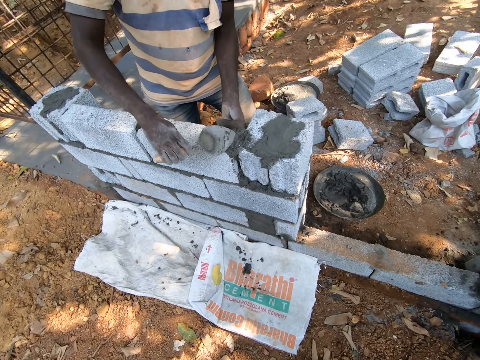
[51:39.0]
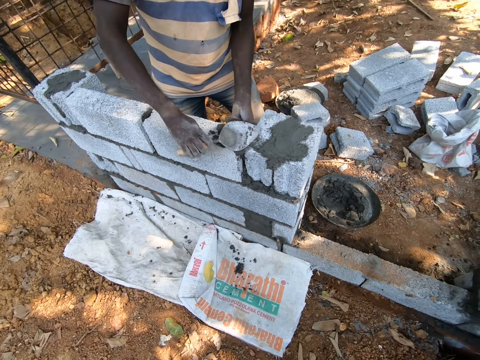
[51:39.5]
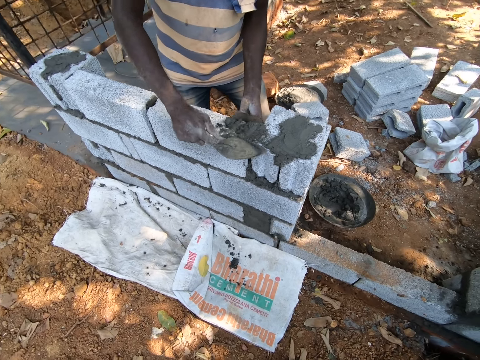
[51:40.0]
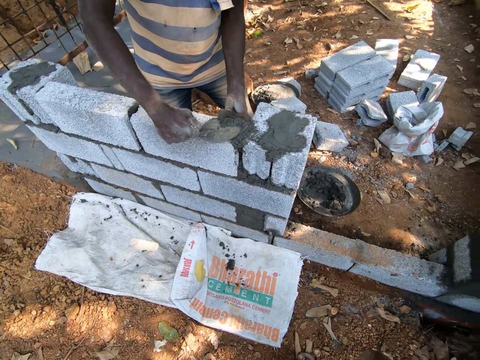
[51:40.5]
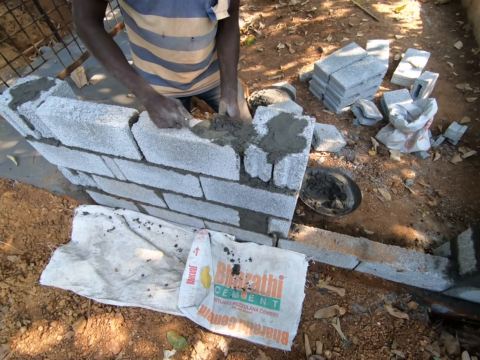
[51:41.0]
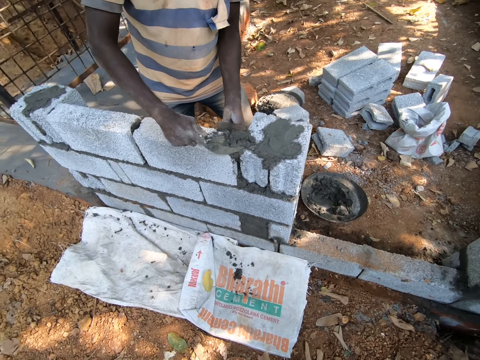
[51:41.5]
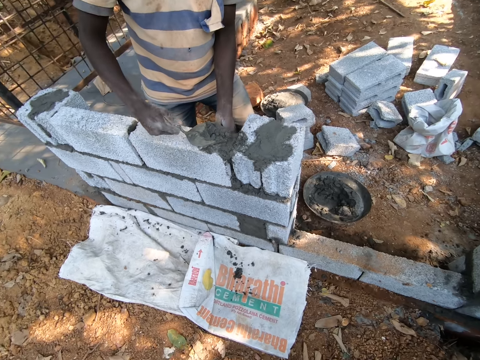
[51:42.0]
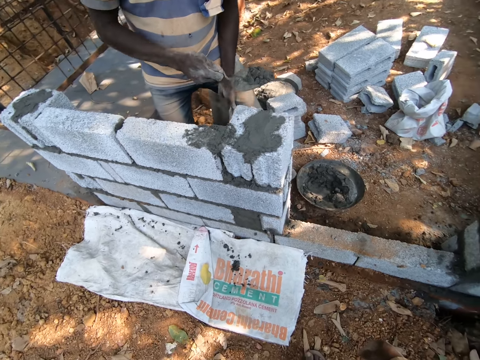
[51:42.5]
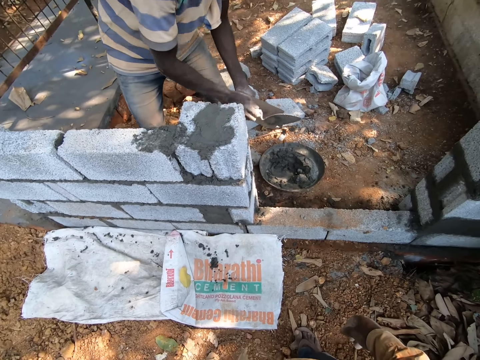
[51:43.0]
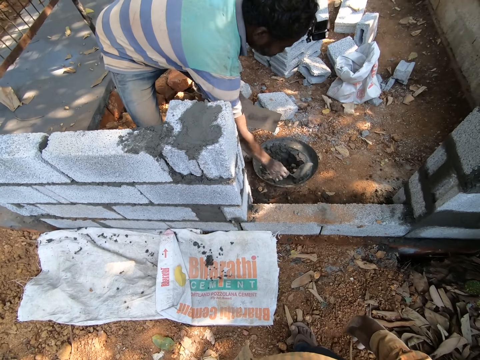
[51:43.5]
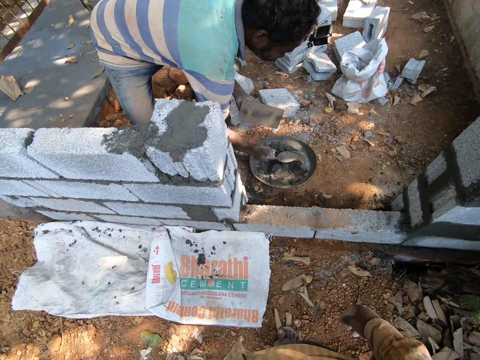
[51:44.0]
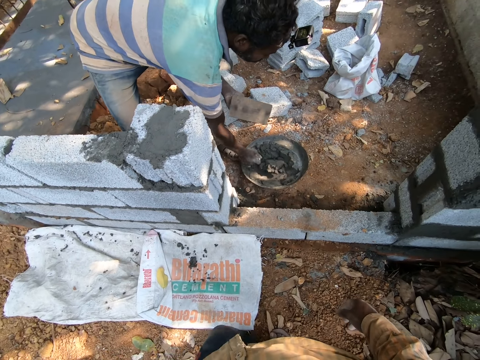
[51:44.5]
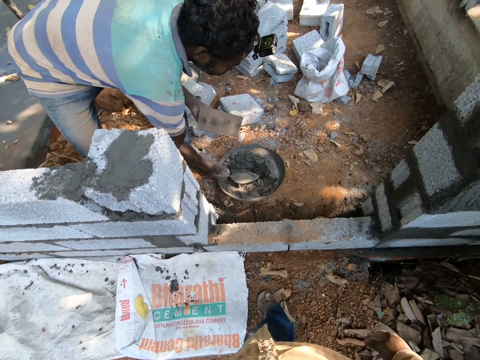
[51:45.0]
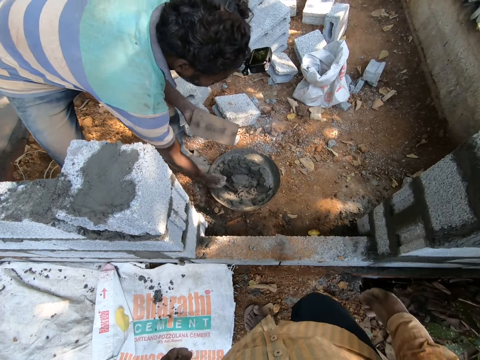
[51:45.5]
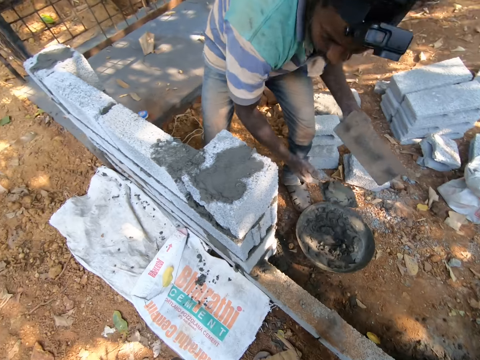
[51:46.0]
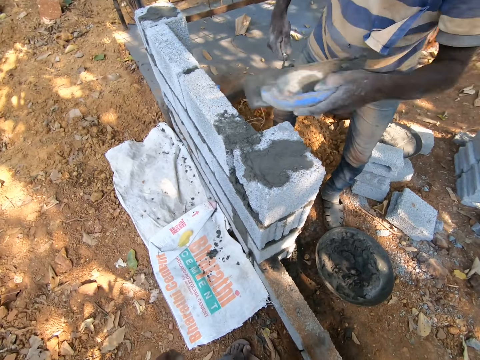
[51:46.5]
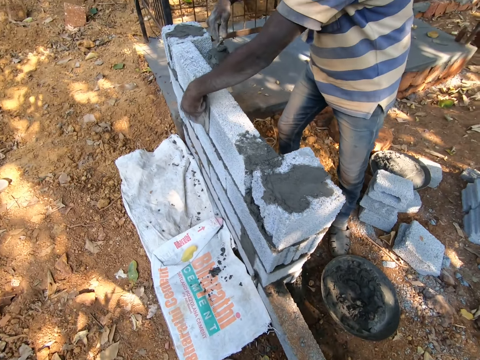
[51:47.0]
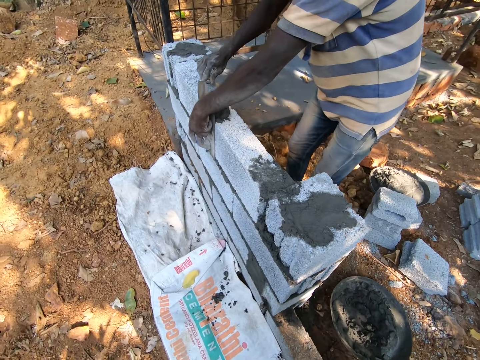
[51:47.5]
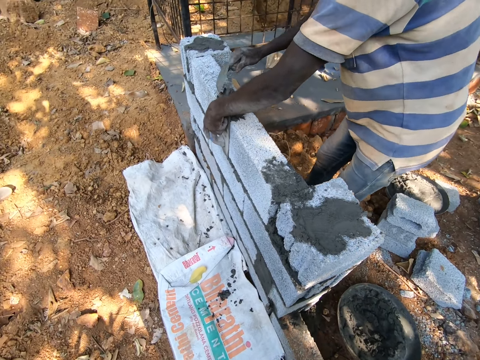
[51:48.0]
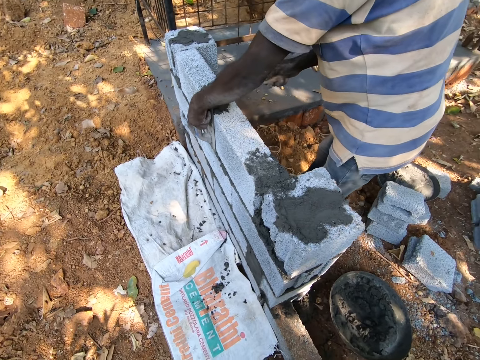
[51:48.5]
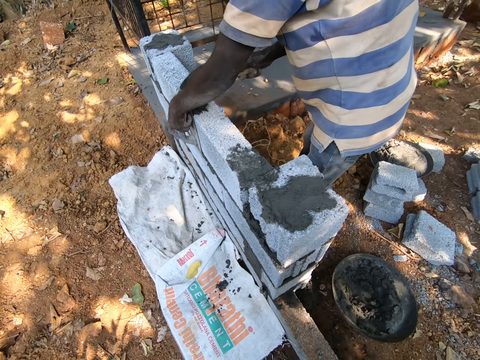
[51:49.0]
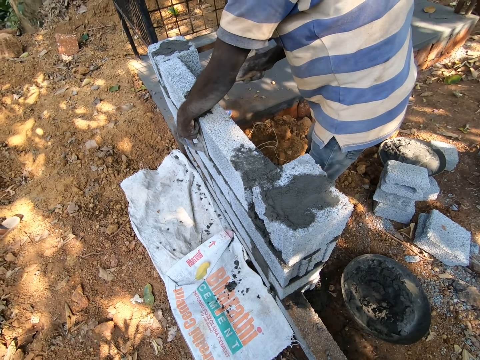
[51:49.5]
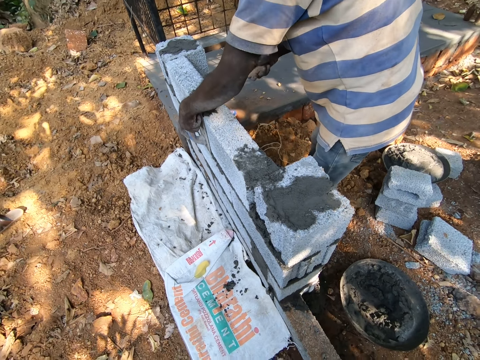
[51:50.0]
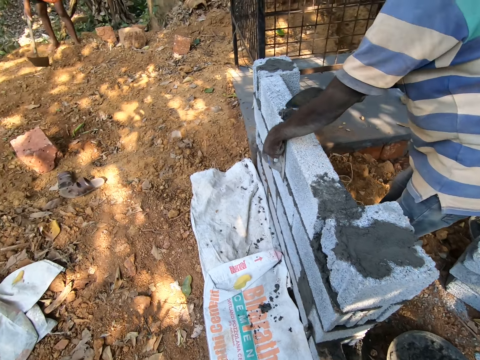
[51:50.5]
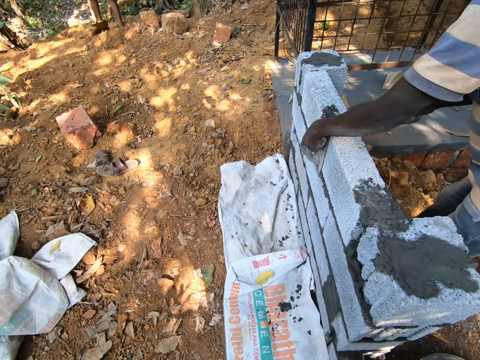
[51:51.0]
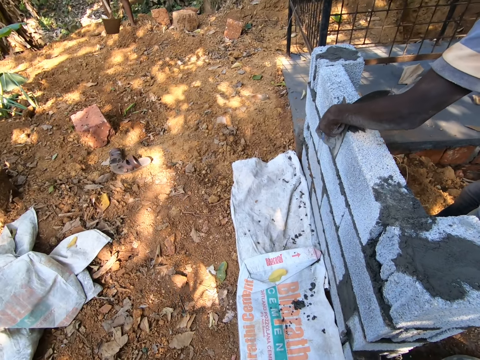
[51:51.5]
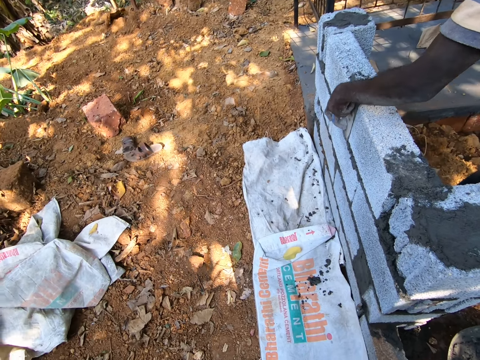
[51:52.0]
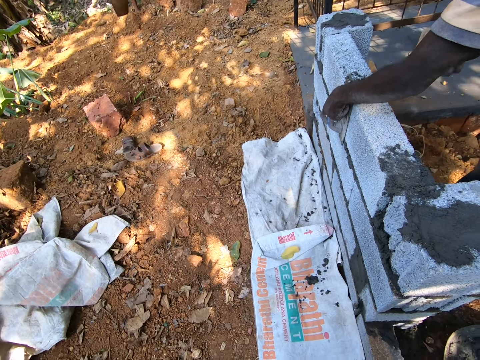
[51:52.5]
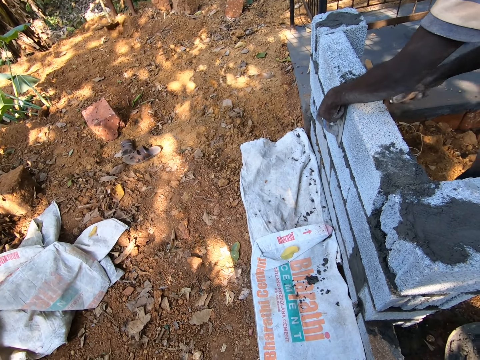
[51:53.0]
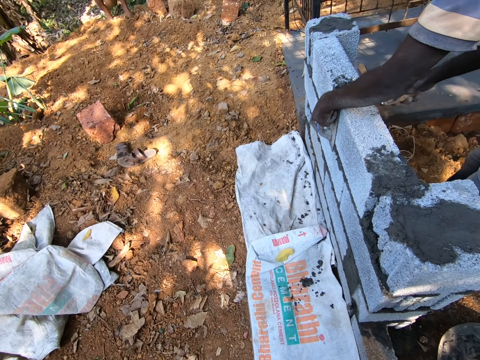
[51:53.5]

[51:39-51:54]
A man scoops up mortar with a trowel. He puts the mortar in a pan. He mixes the mortar in the head pan with the trowel in his right hand. He picks up the mortar with the trowel in his right hand. He puts a rubbing trowel on a brick with his left hand. He fills the mortar in the bricks' gap. He pours the mortar on the brick with the trowel in his right hand.

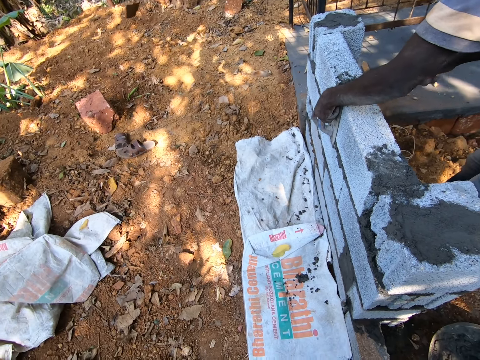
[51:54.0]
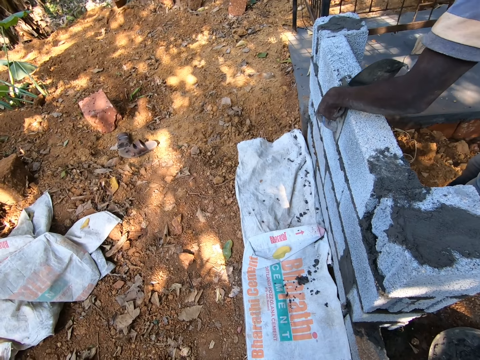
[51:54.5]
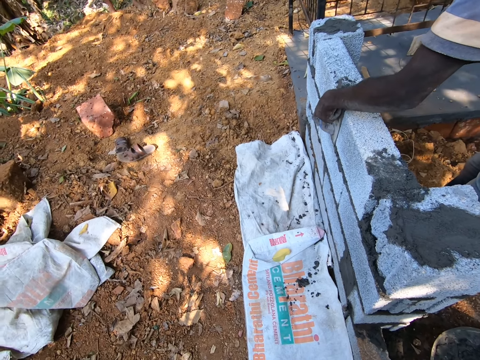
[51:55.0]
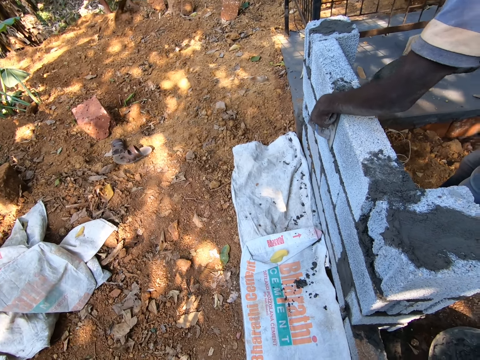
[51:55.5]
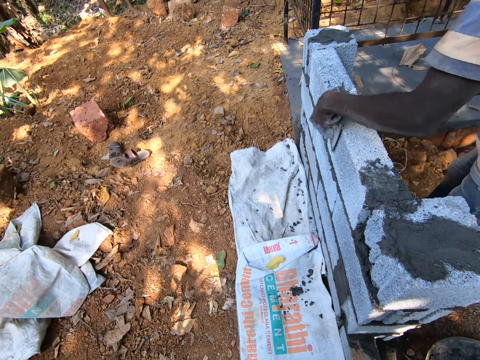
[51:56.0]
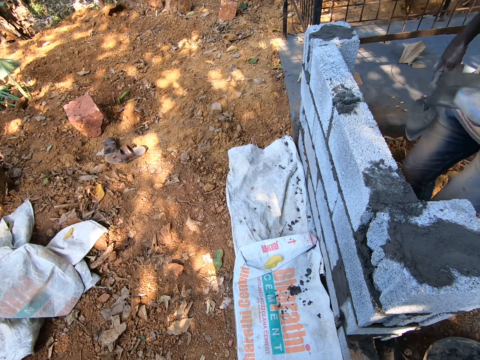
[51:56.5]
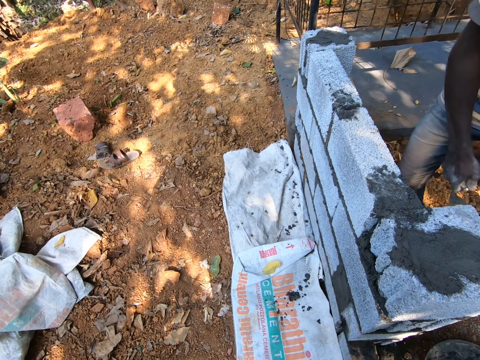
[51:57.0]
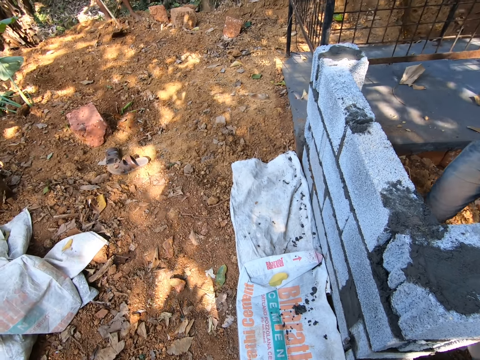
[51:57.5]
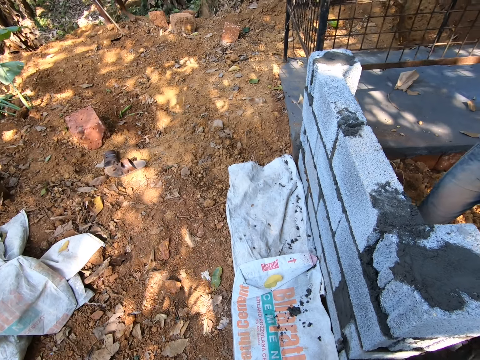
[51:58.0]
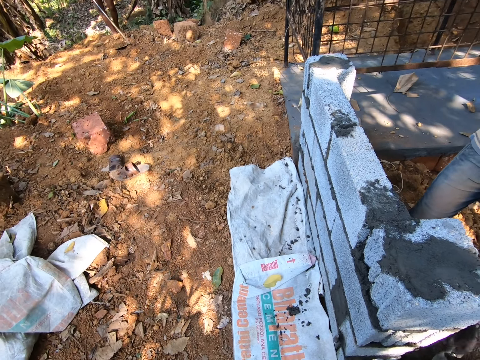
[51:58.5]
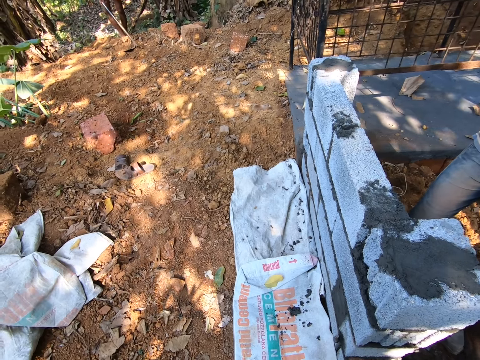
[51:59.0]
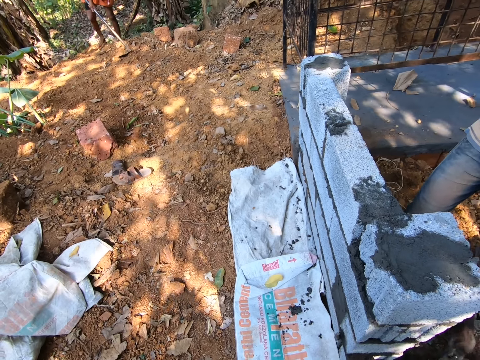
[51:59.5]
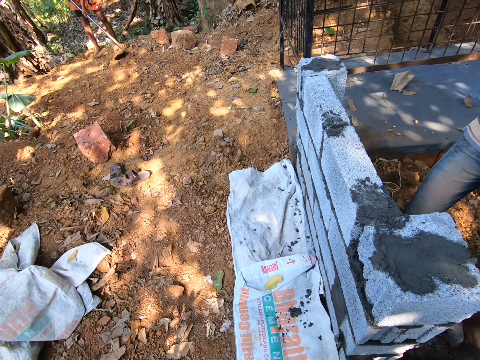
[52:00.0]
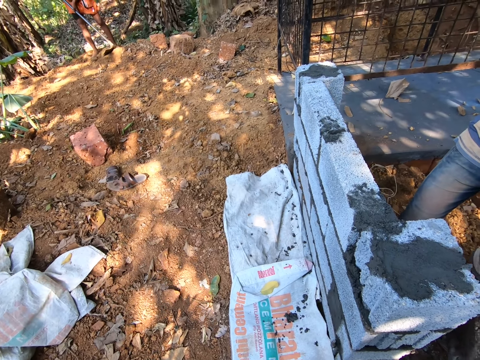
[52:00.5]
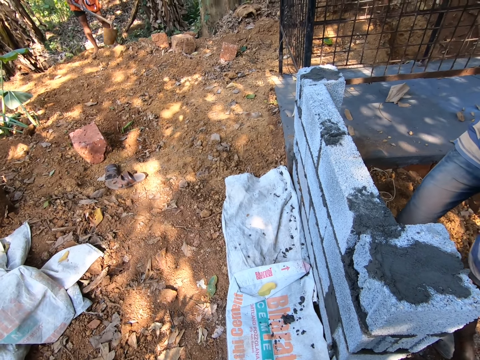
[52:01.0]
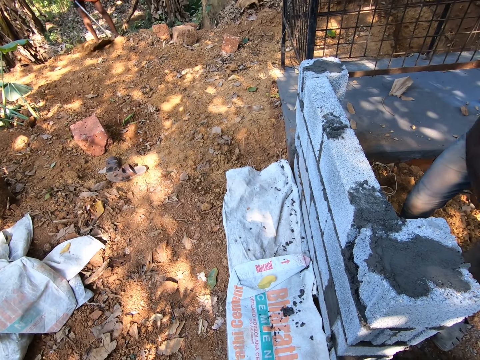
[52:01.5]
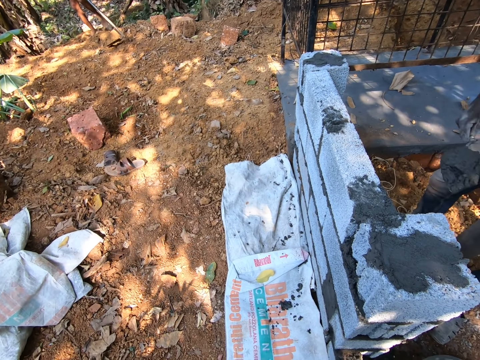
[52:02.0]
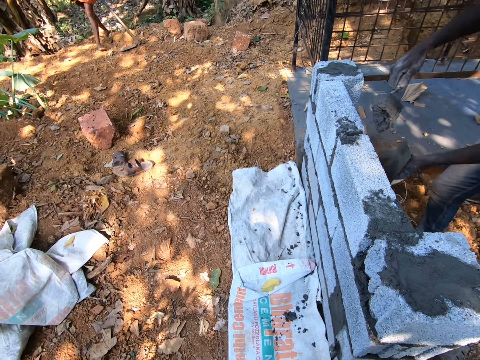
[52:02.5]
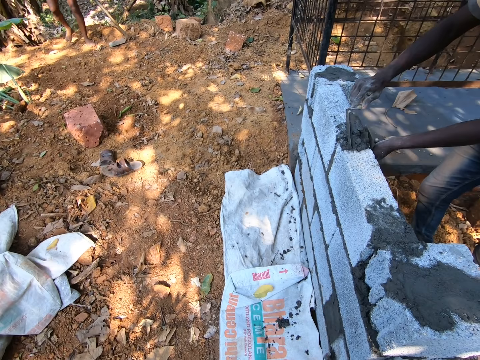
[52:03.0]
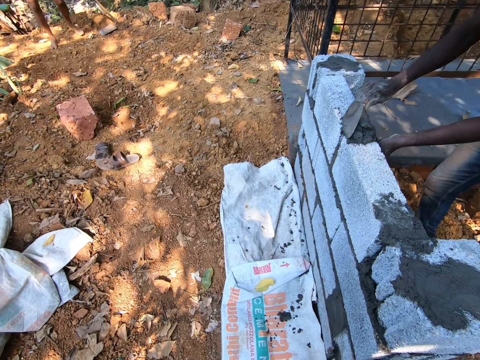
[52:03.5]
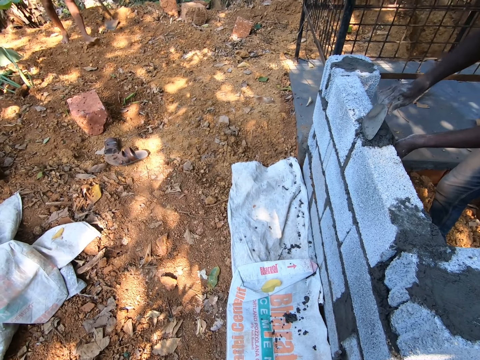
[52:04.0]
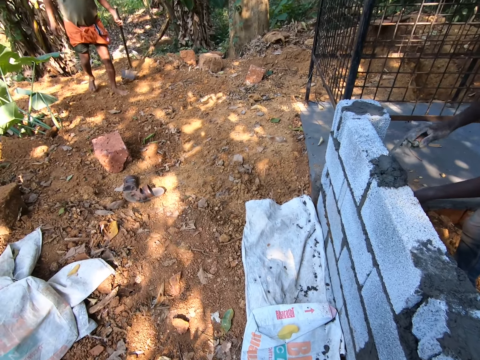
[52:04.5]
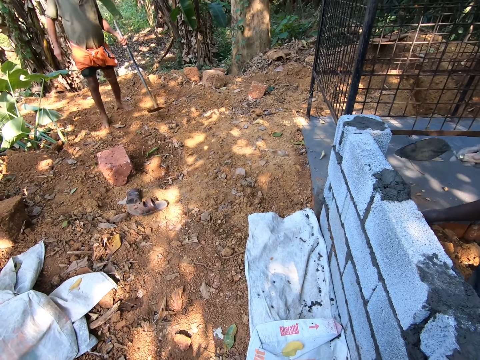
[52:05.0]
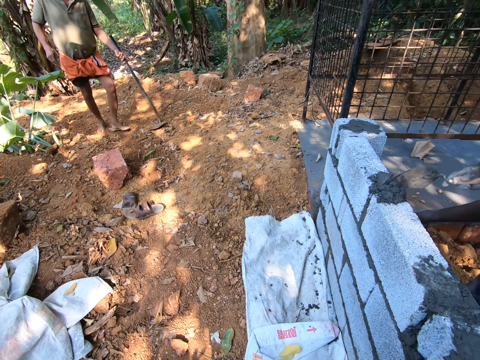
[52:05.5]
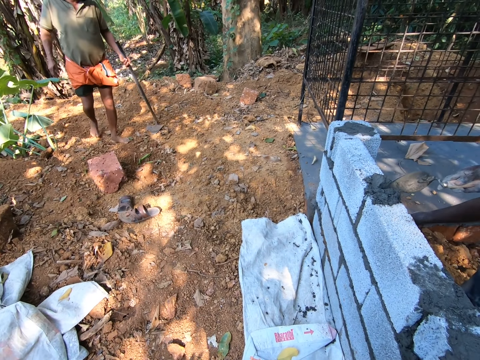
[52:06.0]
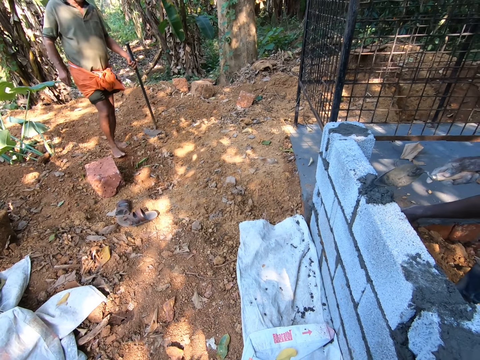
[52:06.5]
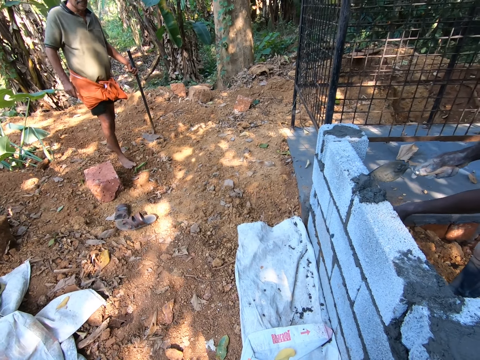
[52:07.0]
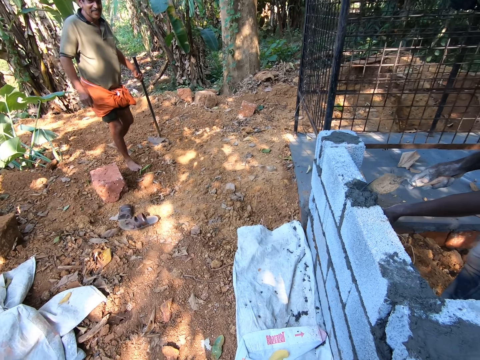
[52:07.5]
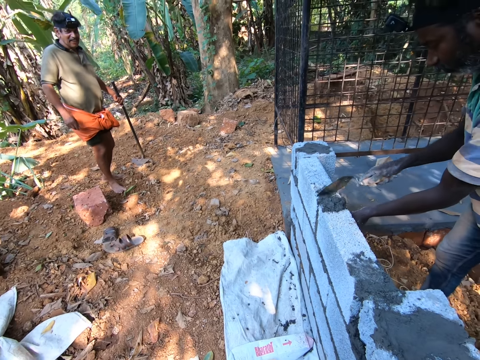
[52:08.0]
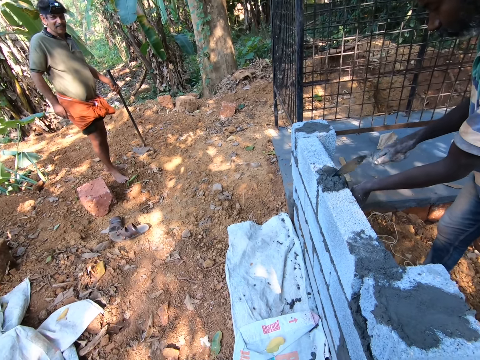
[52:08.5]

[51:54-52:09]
A man mixes mortar in a pan. Another man interacts with the camera wearer. The camera wearer lifts up mortar on a trowel. The first man puts a rubbing trowel on a brick with his left hand. He pours the mortar on the brick with the trowel in his right hand. He fills the mortar in the bricks' gap. The other man holds a hoe with his left hand.
